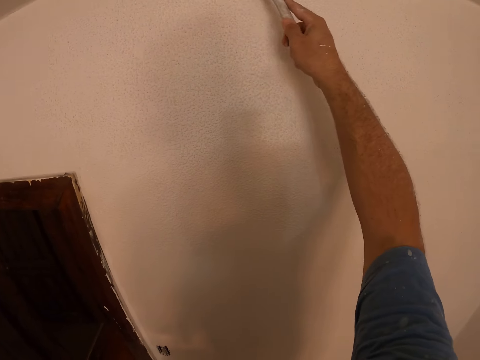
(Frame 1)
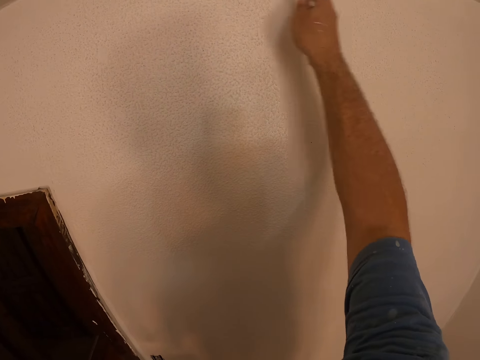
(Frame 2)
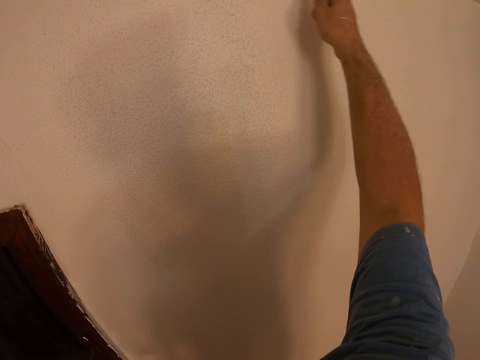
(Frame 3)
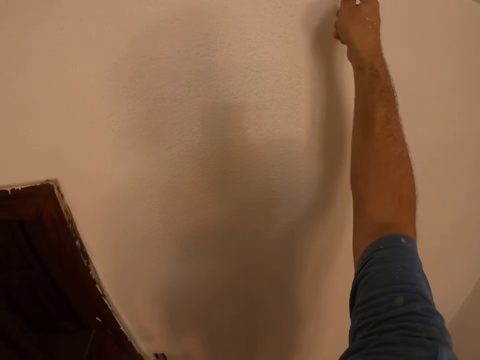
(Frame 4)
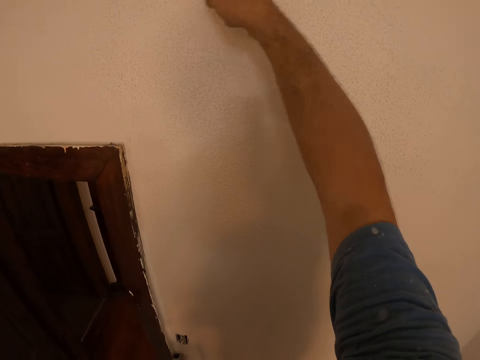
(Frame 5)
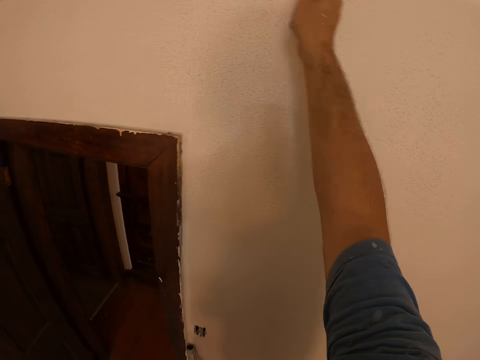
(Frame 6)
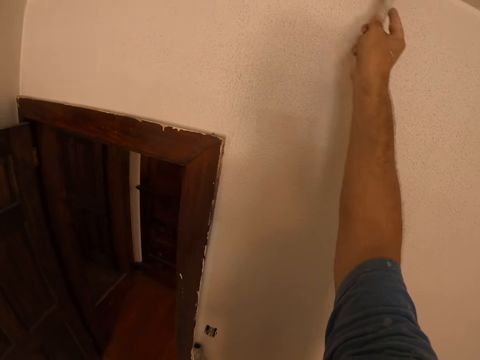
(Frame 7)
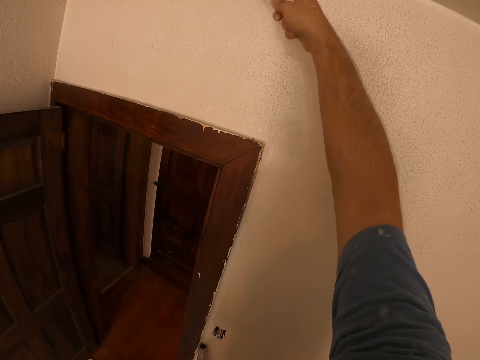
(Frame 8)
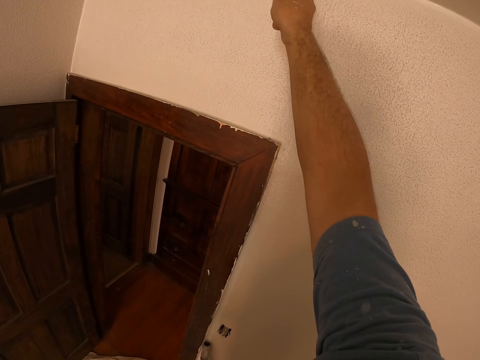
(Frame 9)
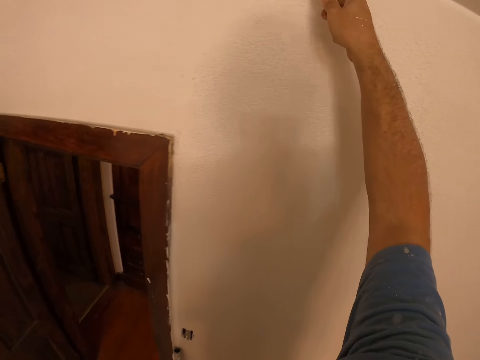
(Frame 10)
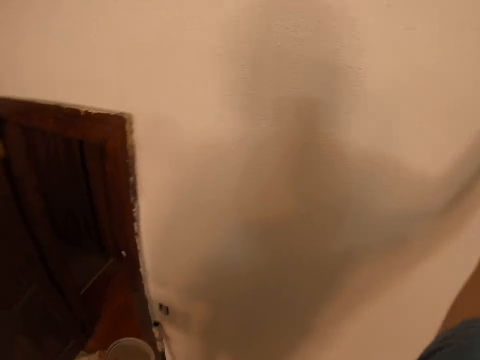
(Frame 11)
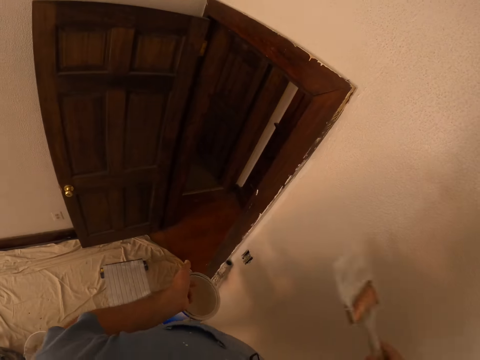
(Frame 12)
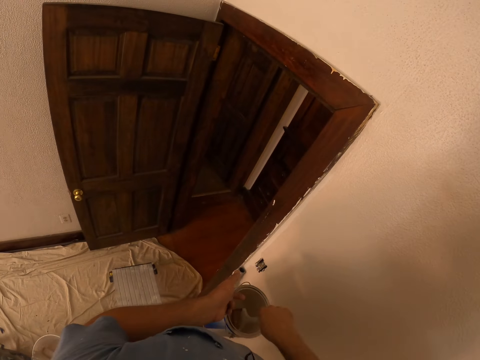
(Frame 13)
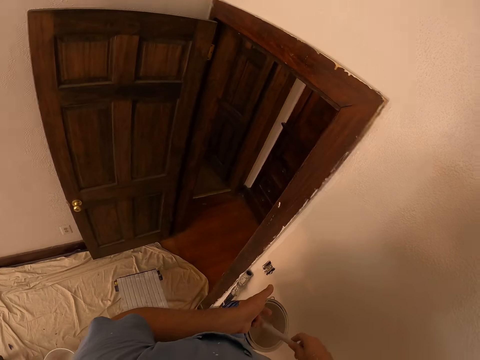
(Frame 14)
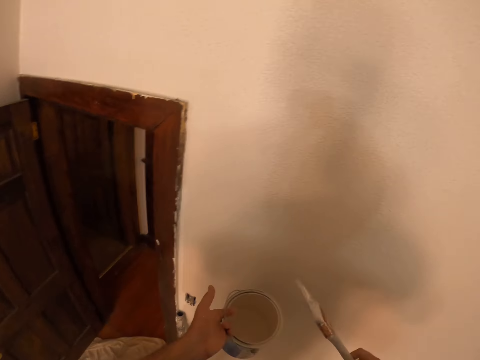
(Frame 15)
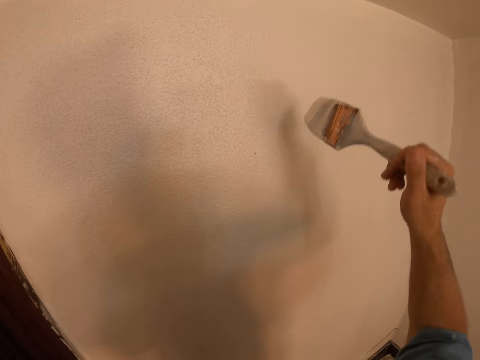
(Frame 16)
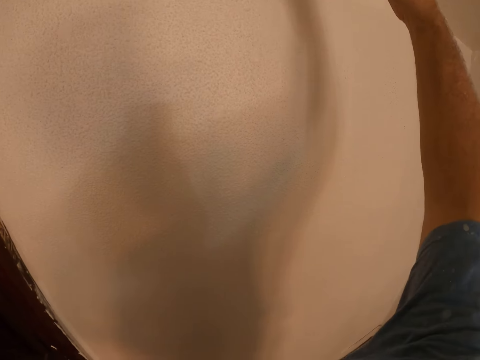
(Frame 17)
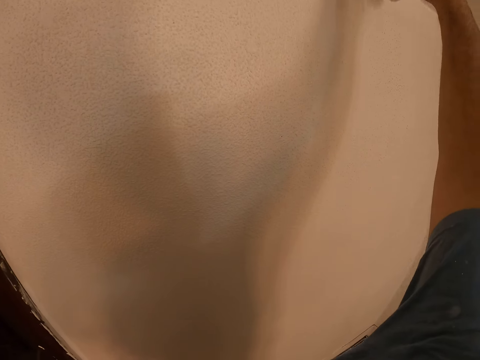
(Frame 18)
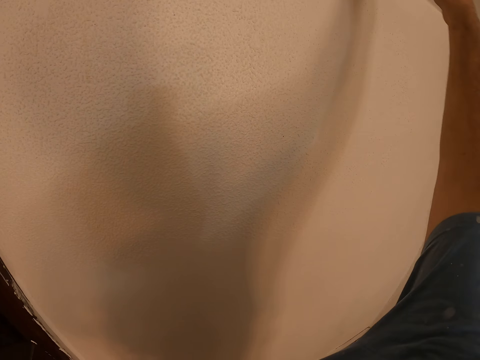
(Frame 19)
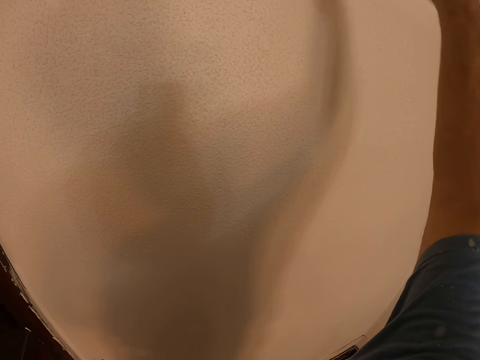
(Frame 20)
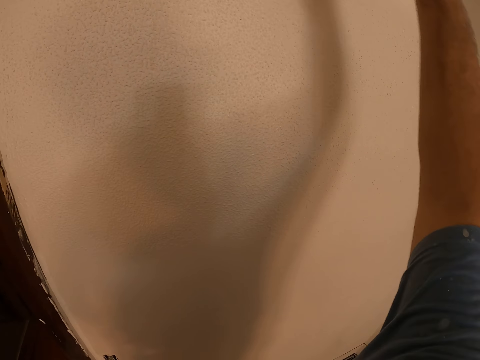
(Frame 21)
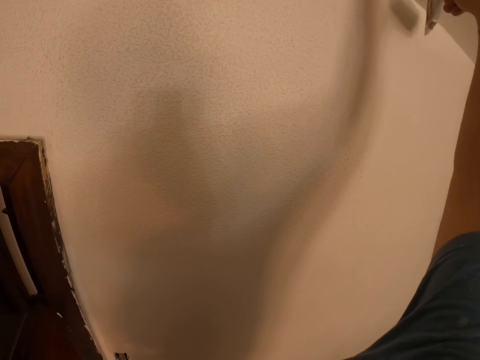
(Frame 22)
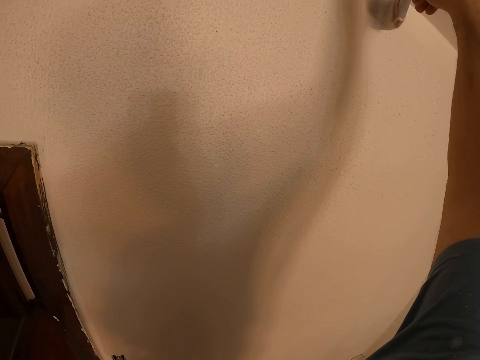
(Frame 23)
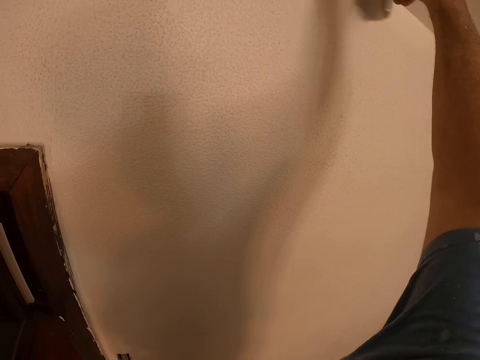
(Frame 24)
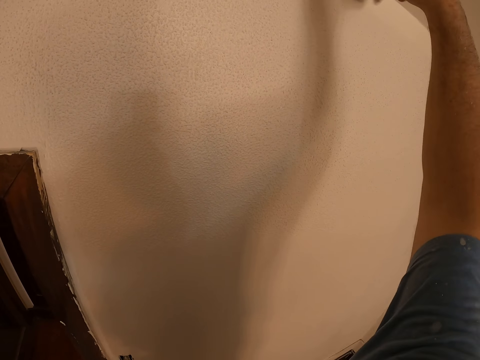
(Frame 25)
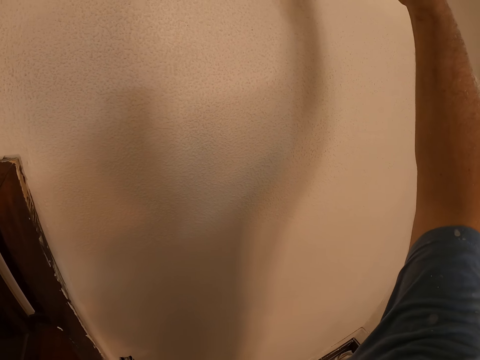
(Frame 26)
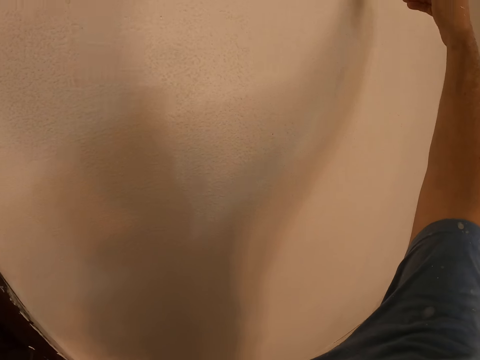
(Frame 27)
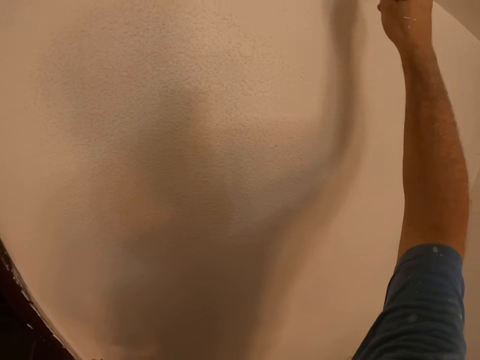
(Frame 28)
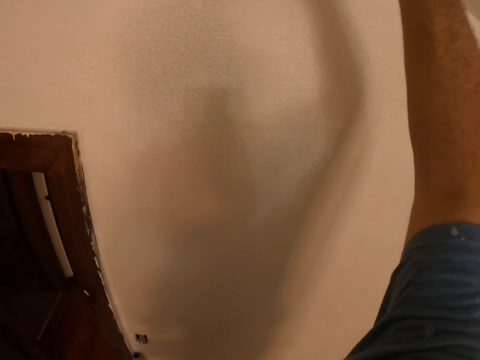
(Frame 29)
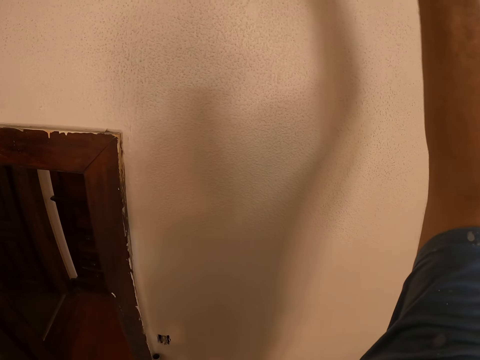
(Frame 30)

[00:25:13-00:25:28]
The camera wearer paints the wall with the paintbrush. They paint the ceiling of the room with the paint brush. They dip the paint brush in the paint bucket. They paint the wall of the room with the paint brush.

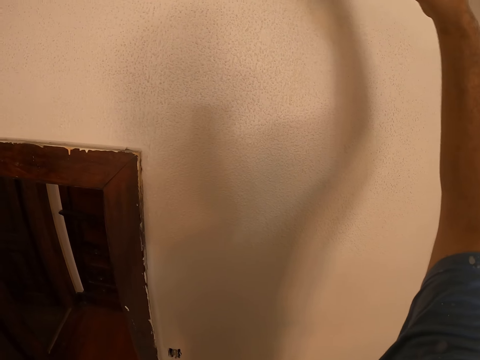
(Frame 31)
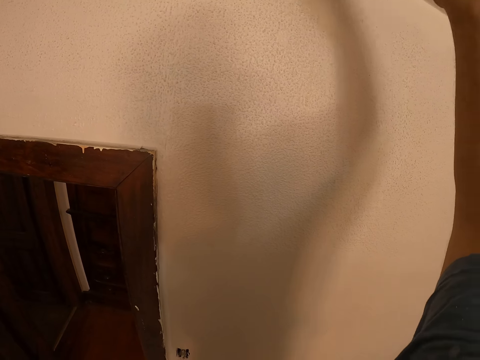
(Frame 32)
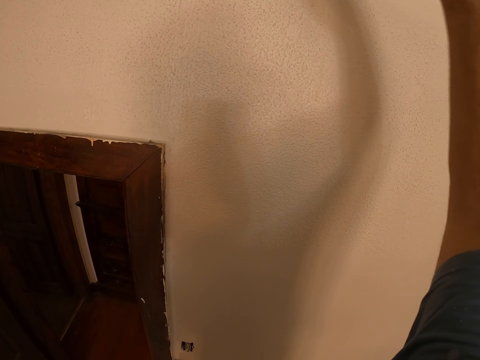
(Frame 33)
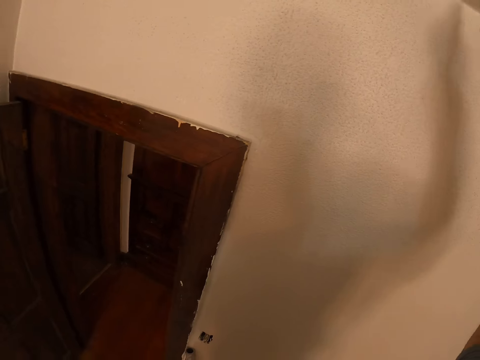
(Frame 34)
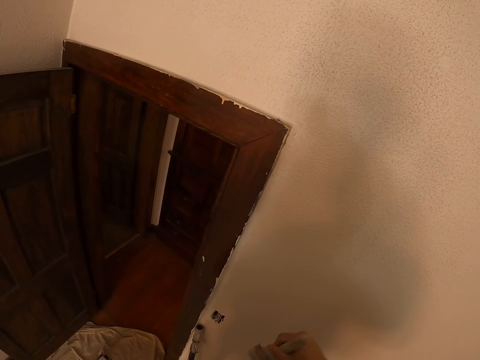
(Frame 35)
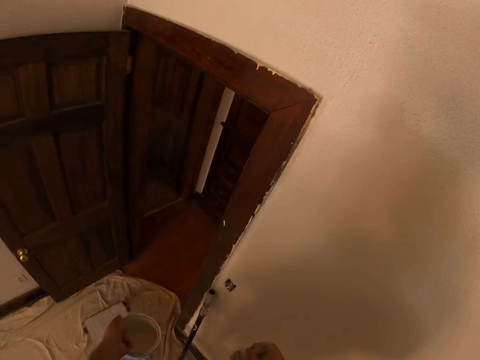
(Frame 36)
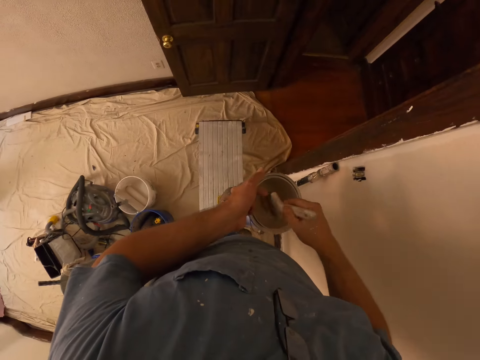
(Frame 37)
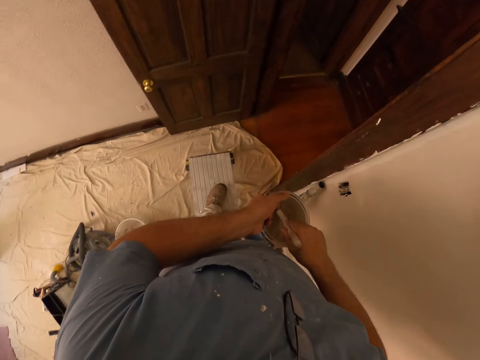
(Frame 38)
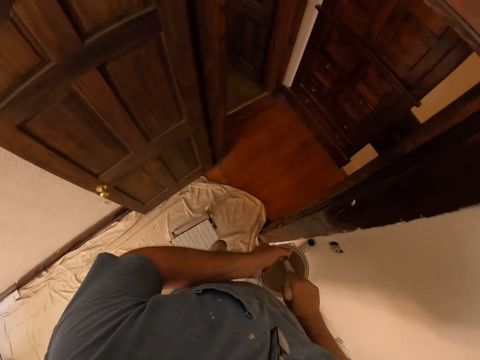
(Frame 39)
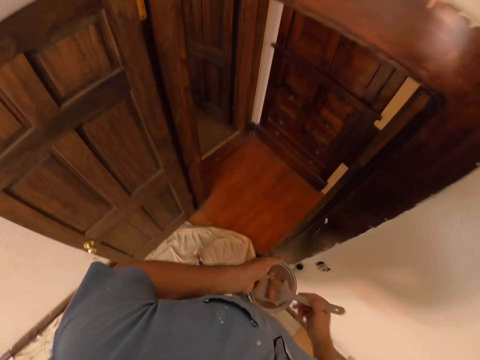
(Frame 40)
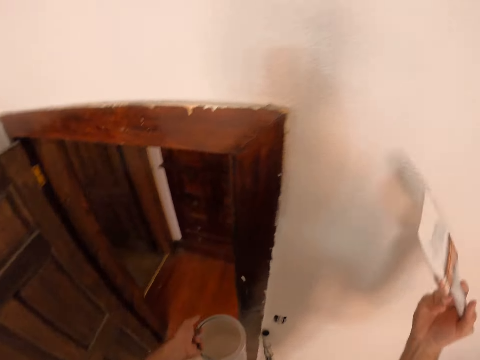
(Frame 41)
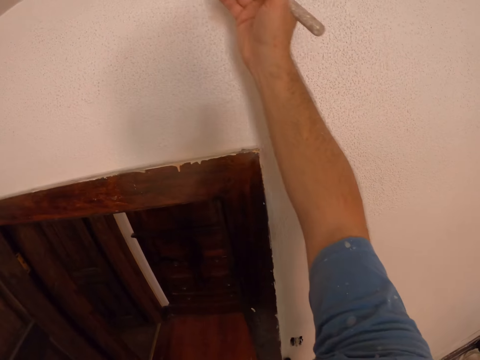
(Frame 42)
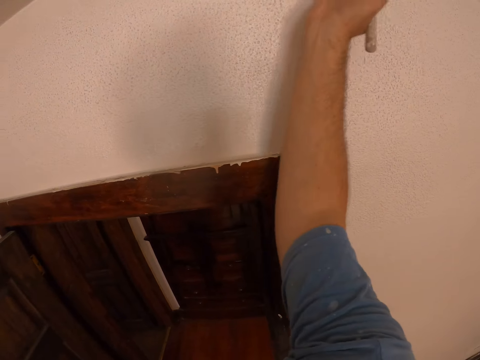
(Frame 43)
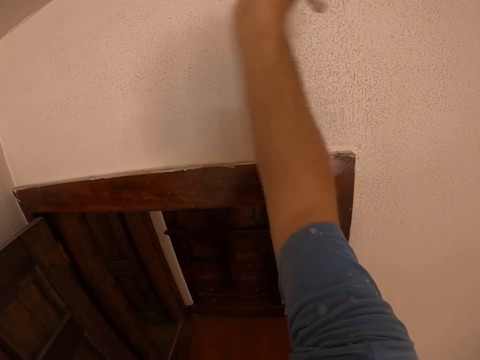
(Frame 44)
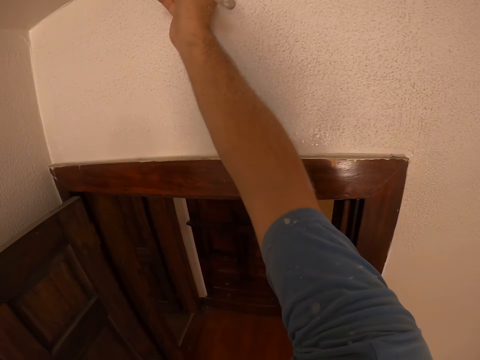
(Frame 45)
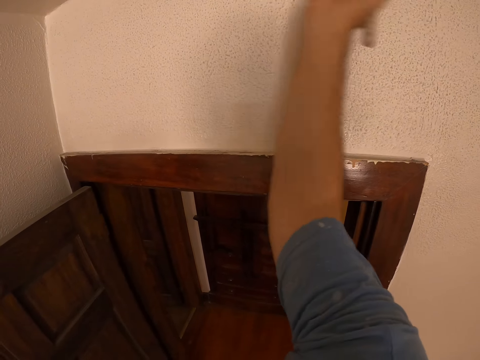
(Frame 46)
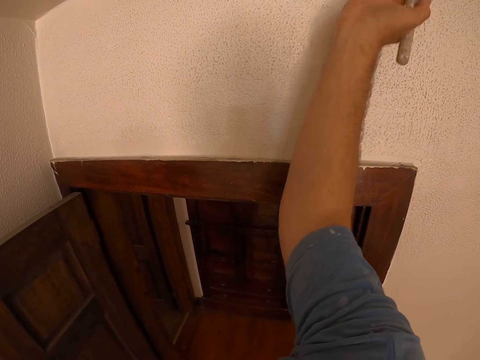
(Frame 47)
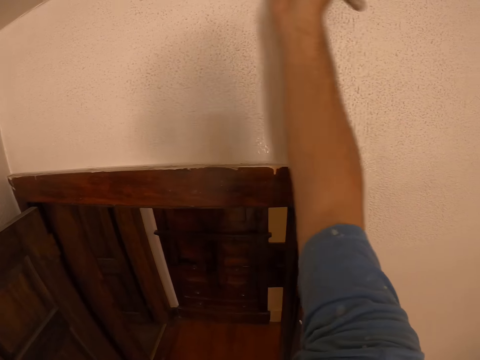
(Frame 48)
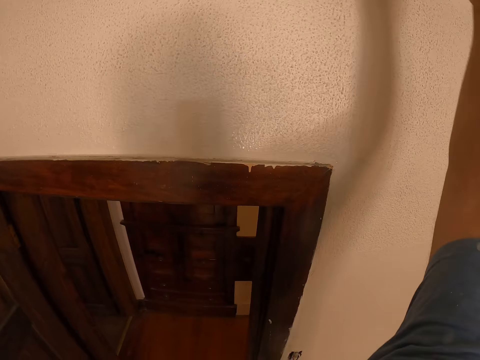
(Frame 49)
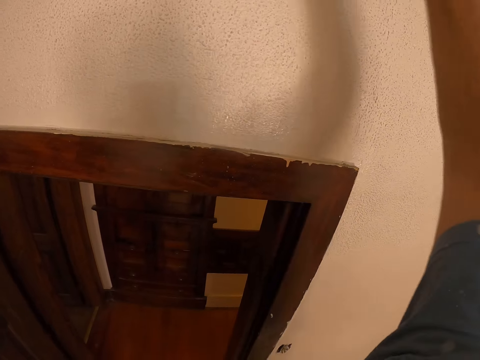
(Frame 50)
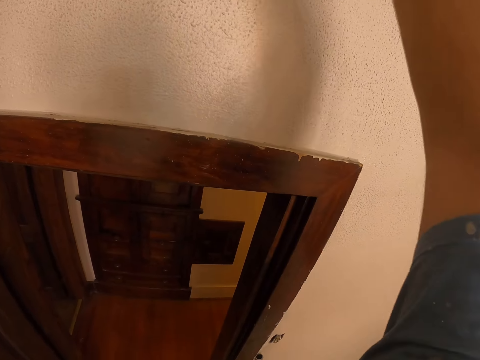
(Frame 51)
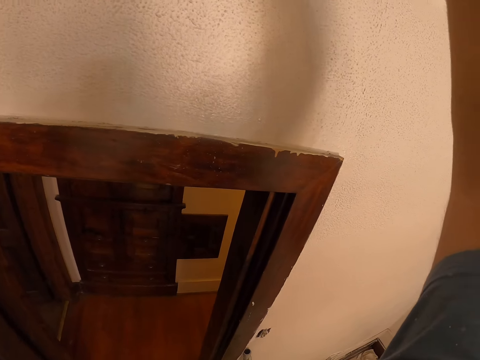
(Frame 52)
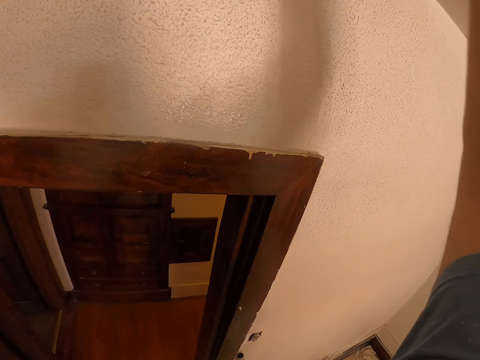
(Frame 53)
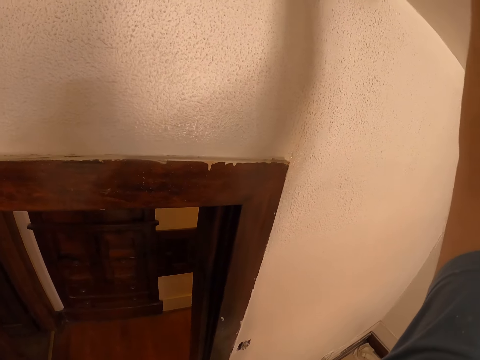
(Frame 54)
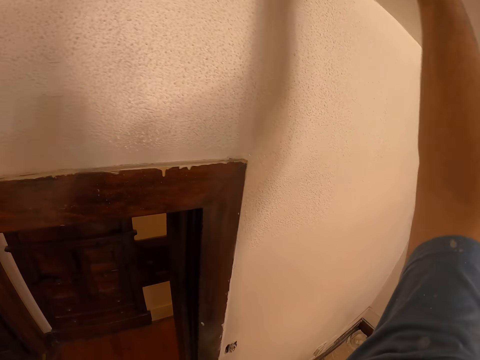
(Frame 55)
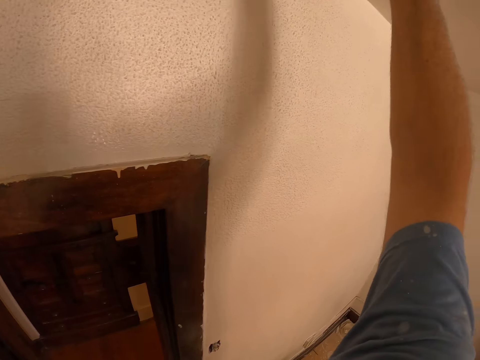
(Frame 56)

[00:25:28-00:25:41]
The camera wearer stares at the wall. They dip the paint brush in the paint bucket. They paint the wall with the paintbrush. They paint the ceiling of the room with the paint brush.
